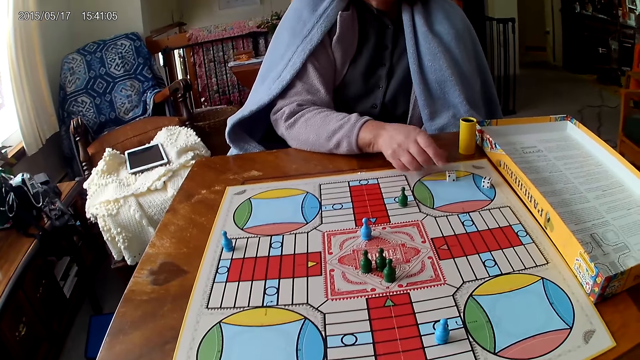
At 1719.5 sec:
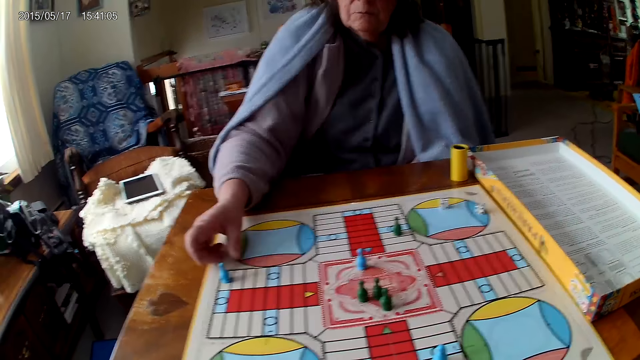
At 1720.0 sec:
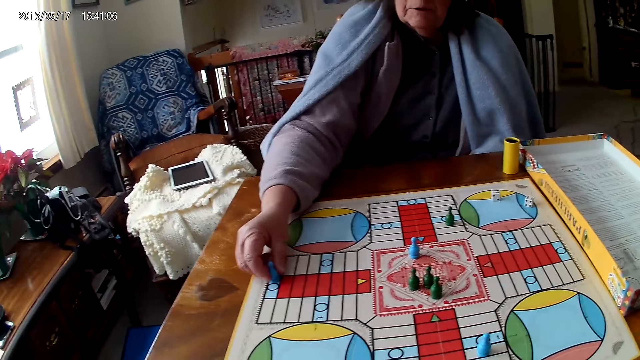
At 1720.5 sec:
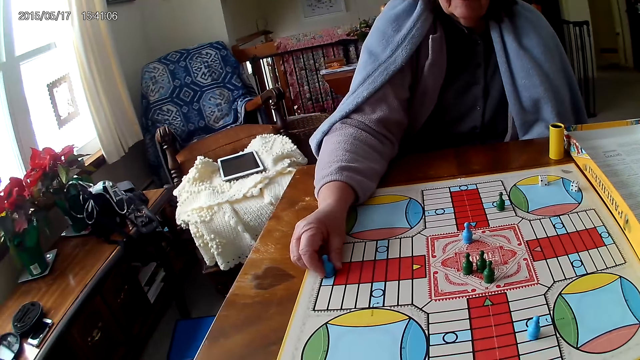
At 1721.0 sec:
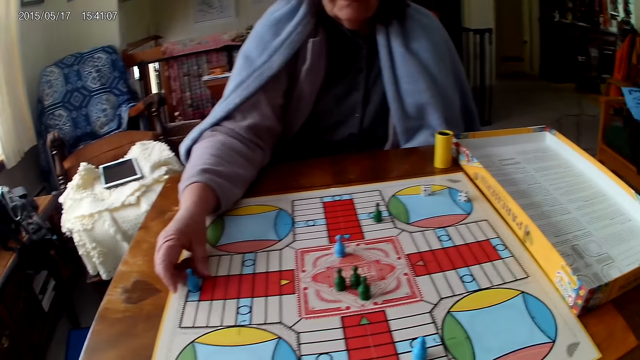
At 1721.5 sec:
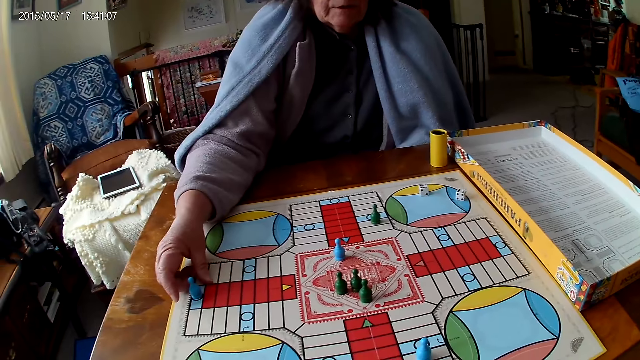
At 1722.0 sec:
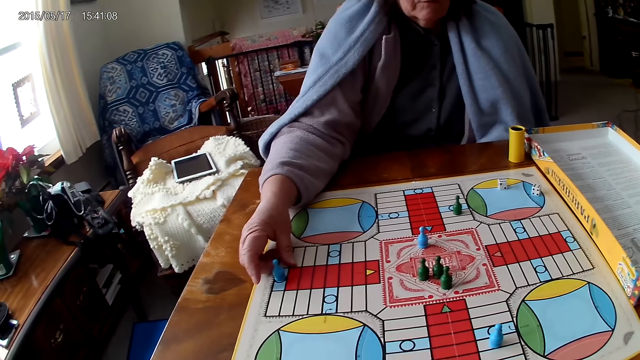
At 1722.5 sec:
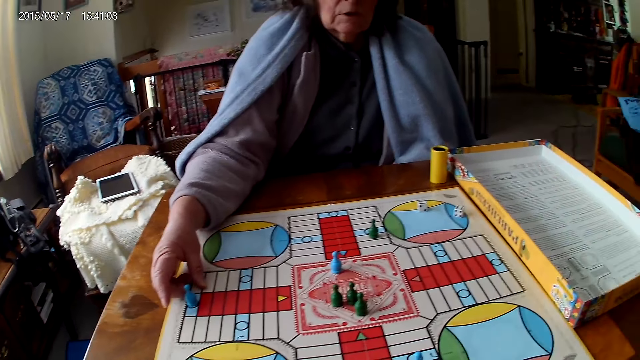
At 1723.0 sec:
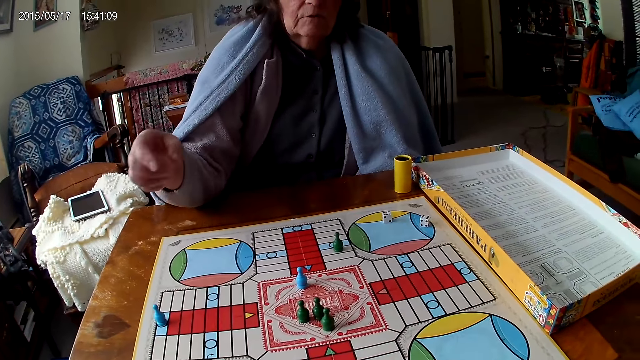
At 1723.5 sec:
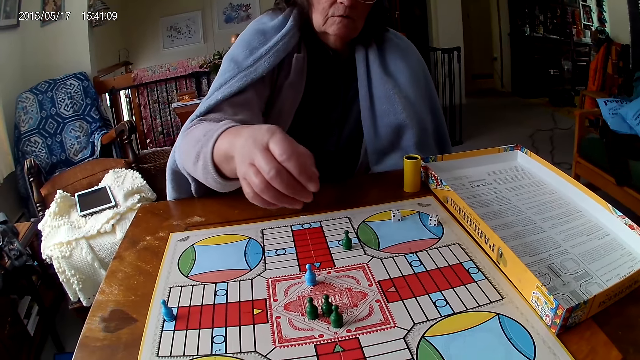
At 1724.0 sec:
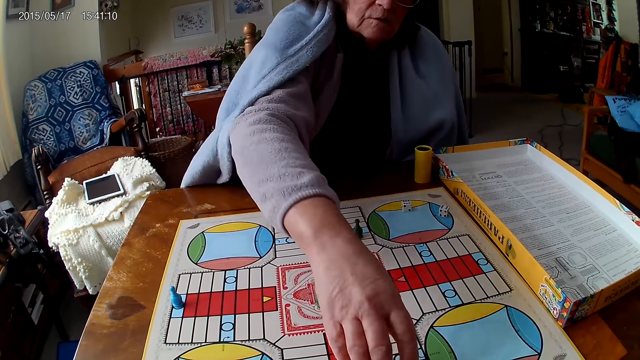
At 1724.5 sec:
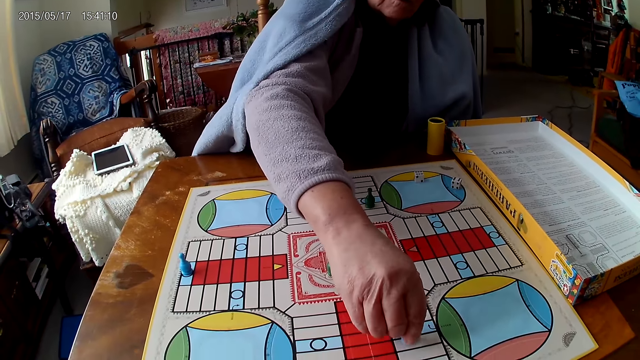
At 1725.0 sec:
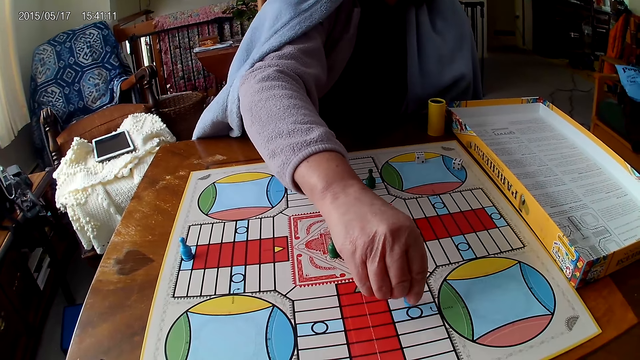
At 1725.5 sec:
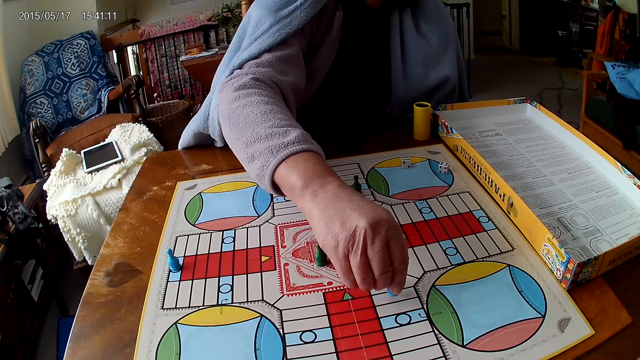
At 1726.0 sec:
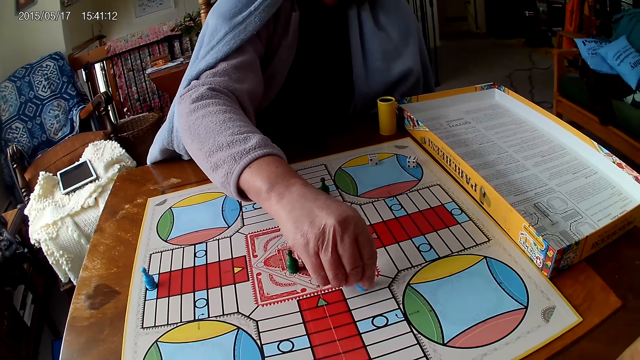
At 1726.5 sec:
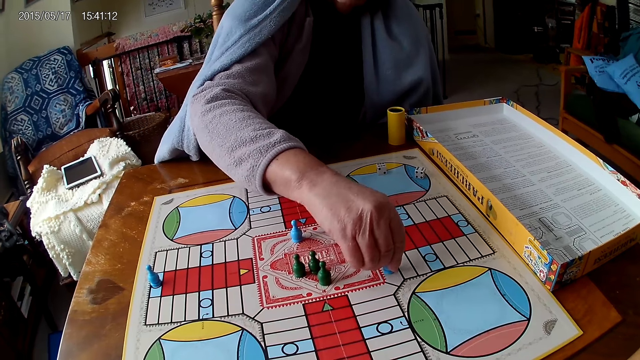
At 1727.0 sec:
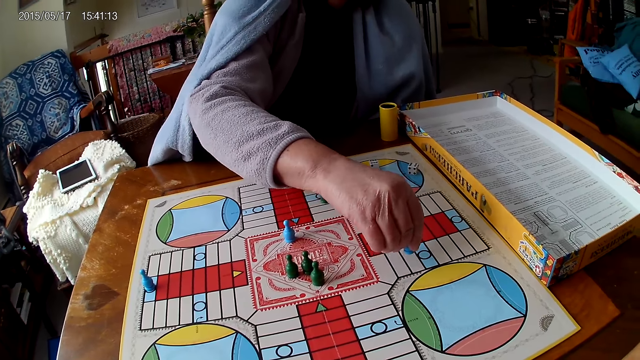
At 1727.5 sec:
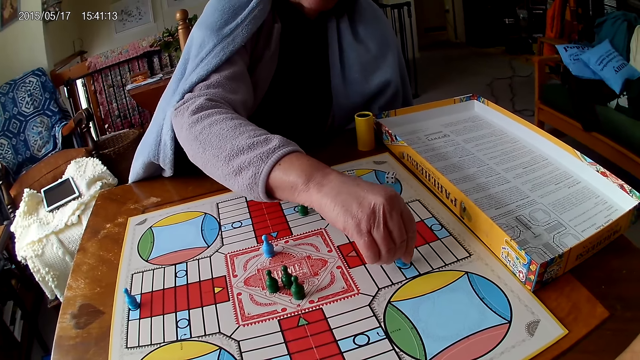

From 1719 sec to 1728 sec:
A woman moves a piece on the Ludo board with her right hand. The woman picks up the dice. The woman moves another piece on the Ludo board with her right hand. The woman picks up the dice.

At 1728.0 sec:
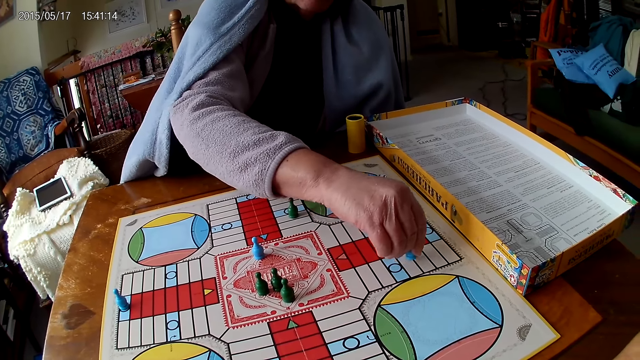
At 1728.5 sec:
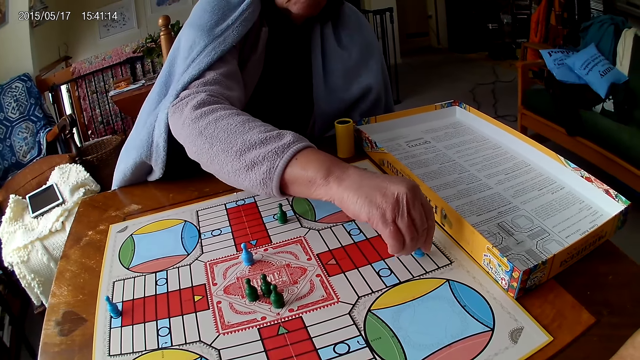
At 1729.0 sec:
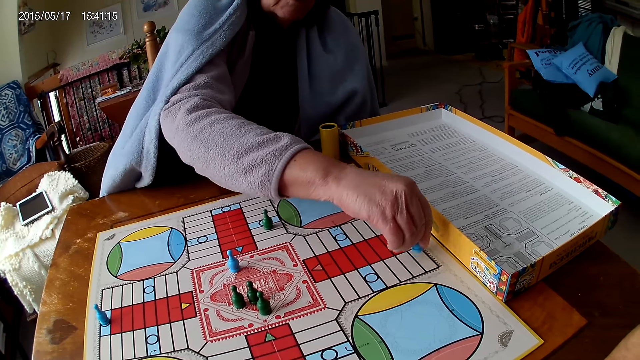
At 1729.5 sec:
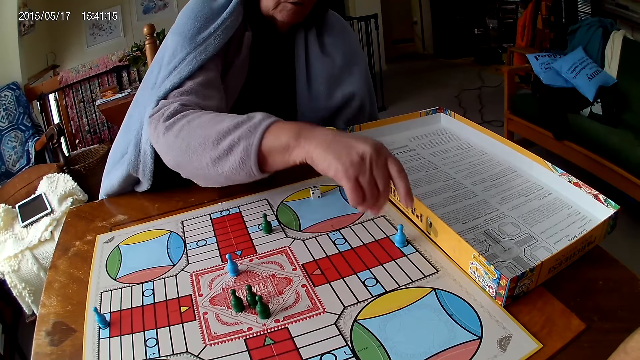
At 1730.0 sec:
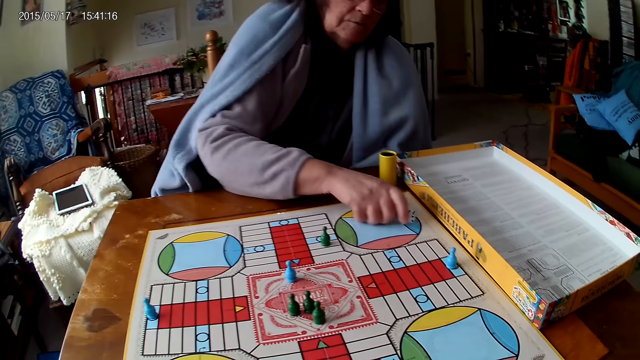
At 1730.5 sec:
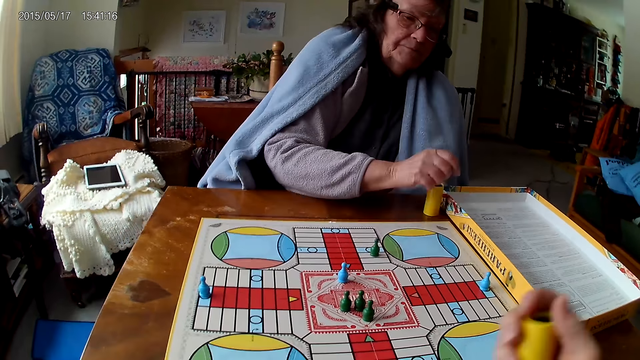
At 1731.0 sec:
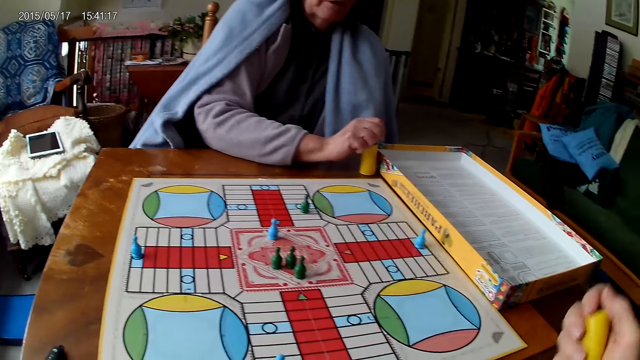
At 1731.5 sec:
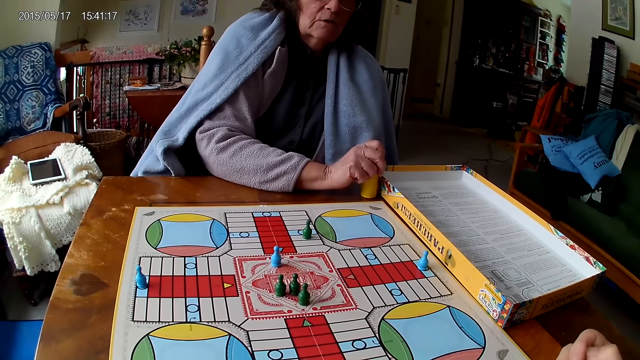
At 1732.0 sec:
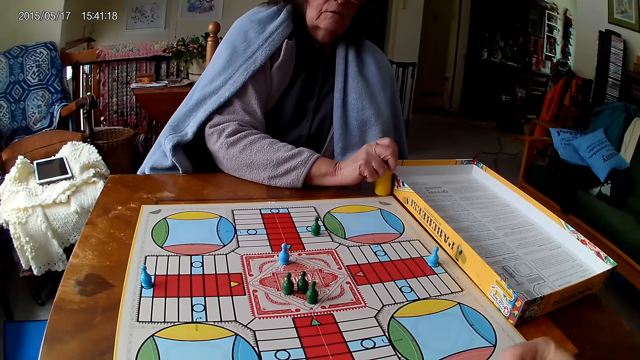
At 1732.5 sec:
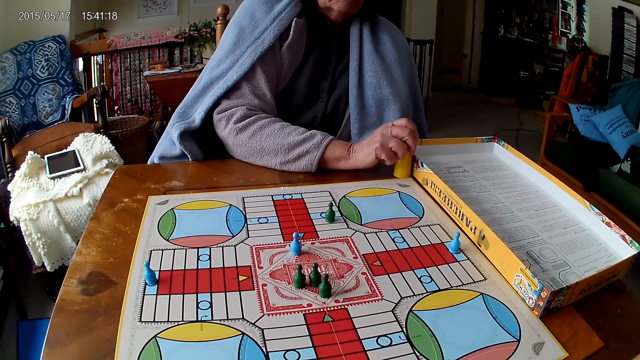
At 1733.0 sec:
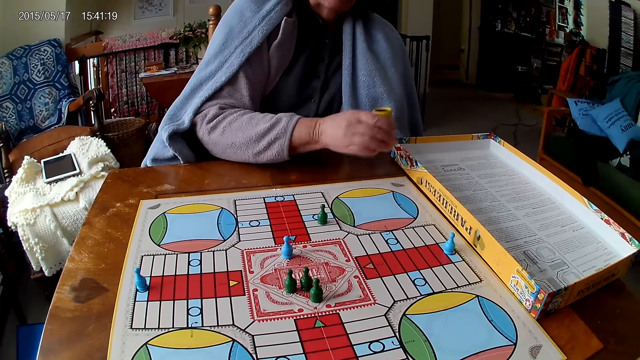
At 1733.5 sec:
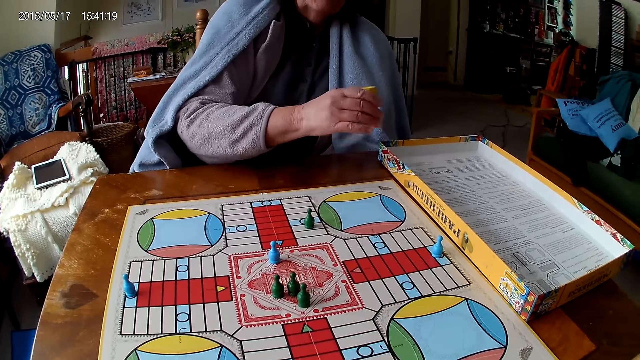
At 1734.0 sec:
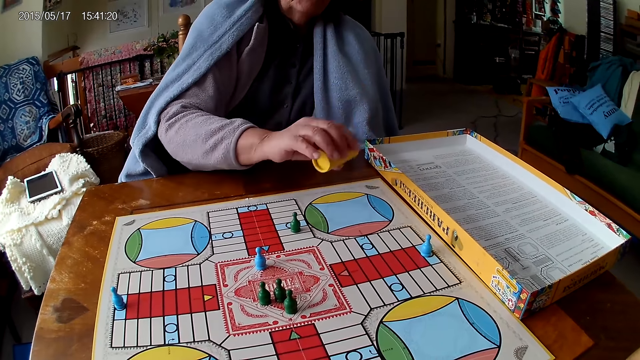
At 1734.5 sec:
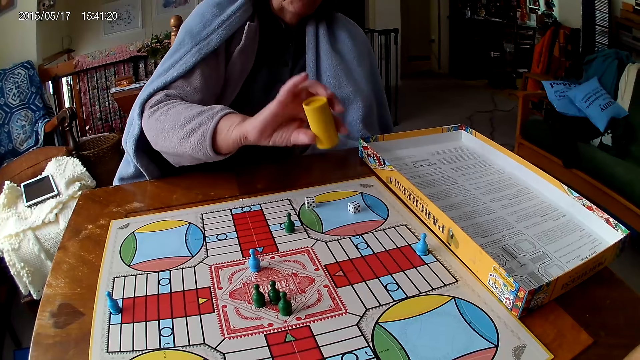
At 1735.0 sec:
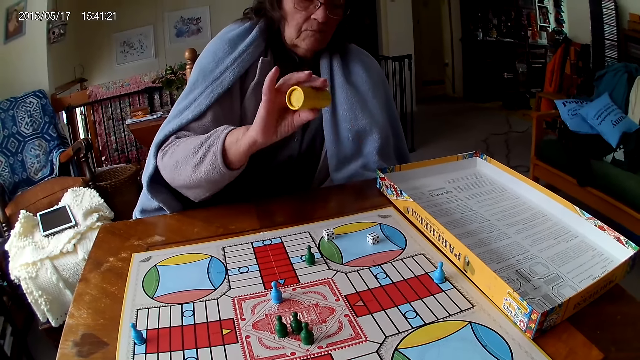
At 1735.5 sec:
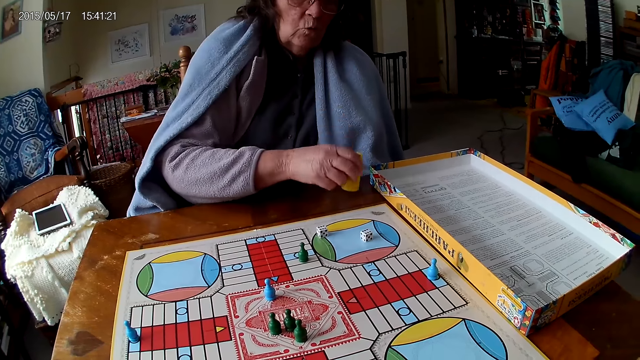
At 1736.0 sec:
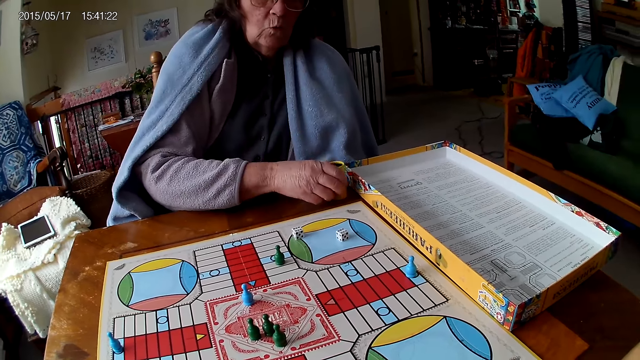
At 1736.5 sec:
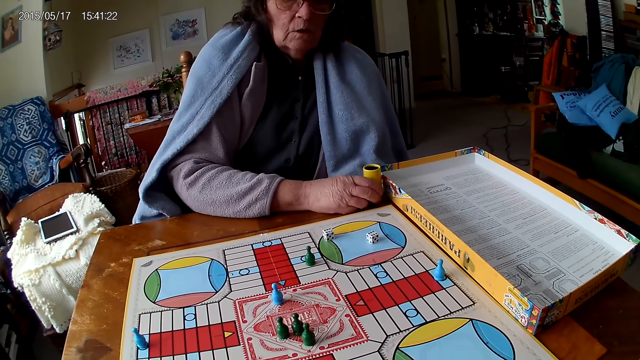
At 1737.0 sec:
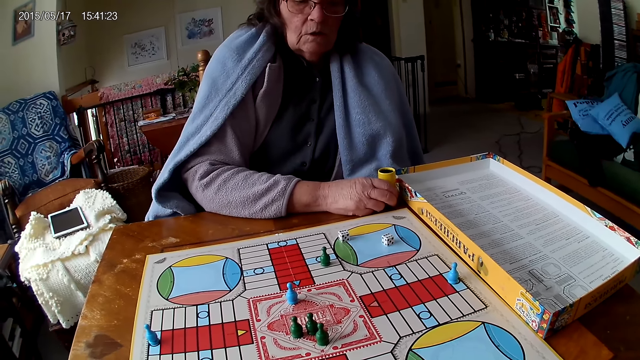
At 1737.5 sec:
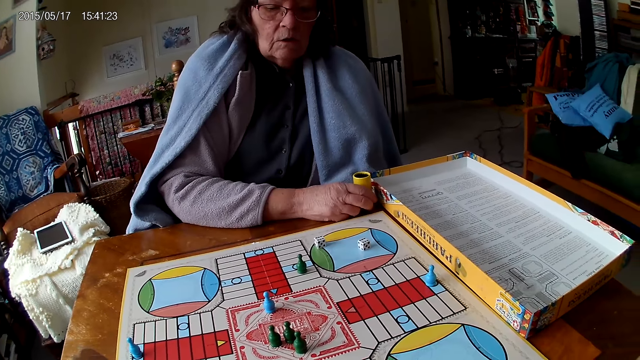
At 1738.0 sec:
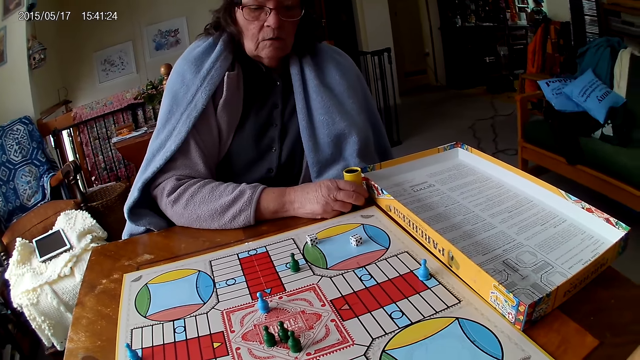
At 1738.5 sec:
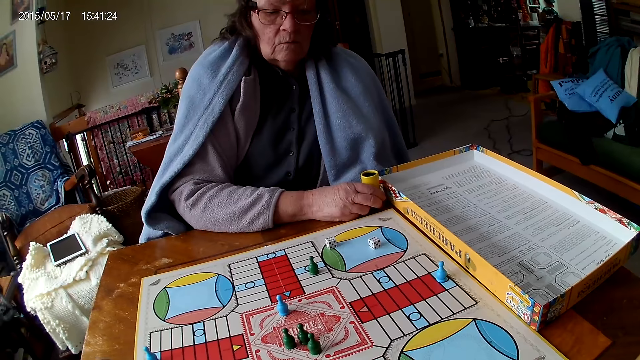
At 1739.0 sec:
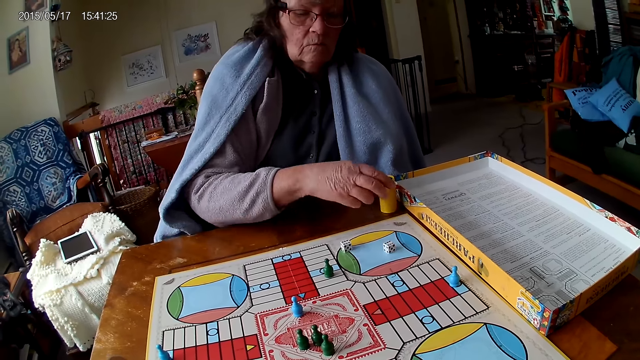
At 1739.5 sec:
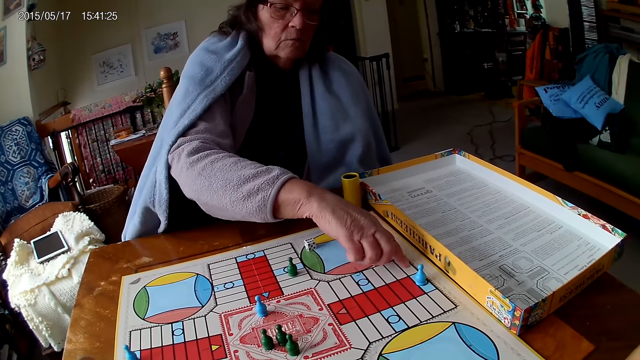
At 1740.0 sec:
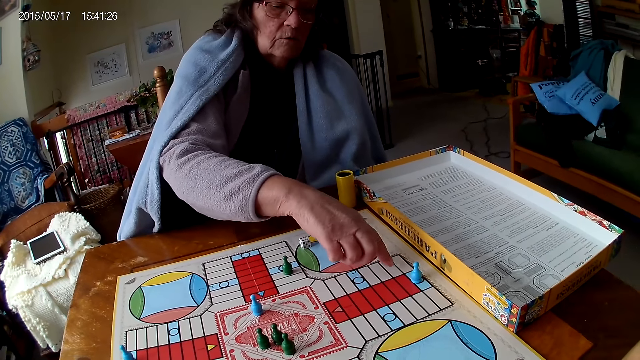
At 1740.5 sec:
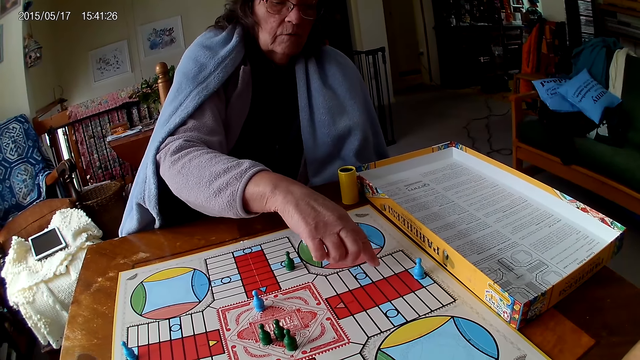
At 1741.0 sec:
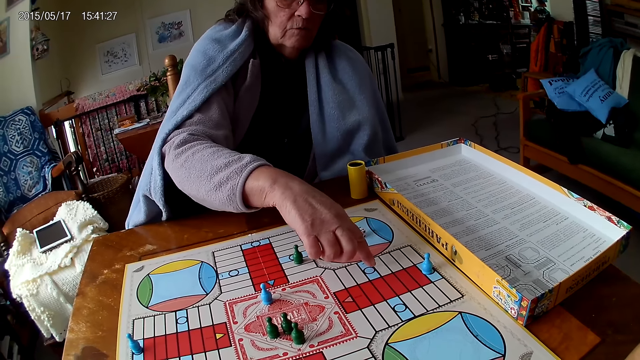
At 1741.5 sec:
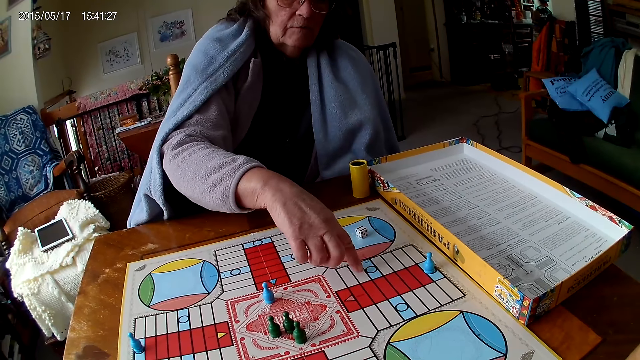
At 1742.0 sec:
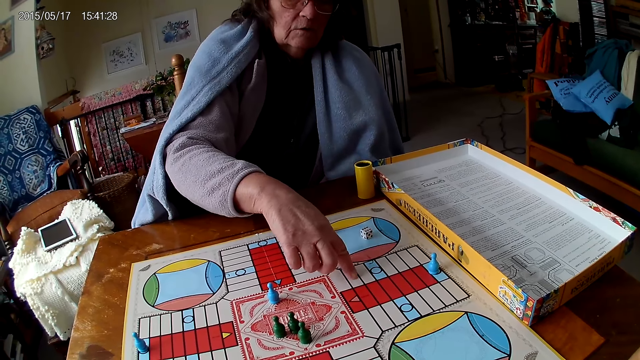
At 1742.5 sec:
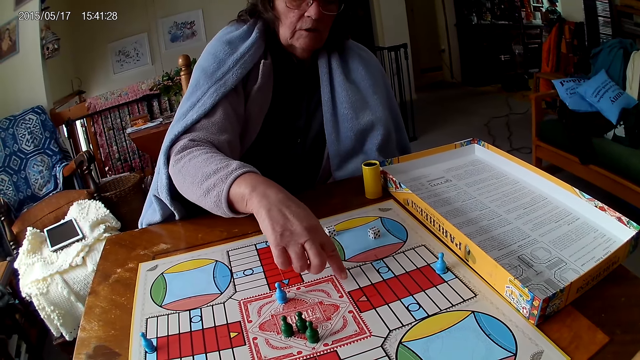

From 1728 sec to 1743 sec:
A woman picks her dice from the Ludo board with her right hand. The woman drops the dice into her container. The camera wearer shakes his container with his right hand. The woman picks her container from the Ludo board with her right hand and shakes her container with her right hand. The woman drops the dice in her container on the Ludo board. The woman drops her container on the Ludo board. The woman counts boxes on the Ludo board with her left hand.
